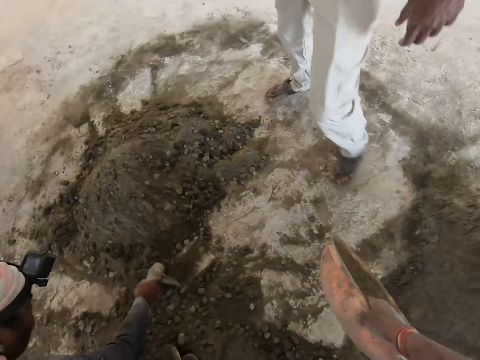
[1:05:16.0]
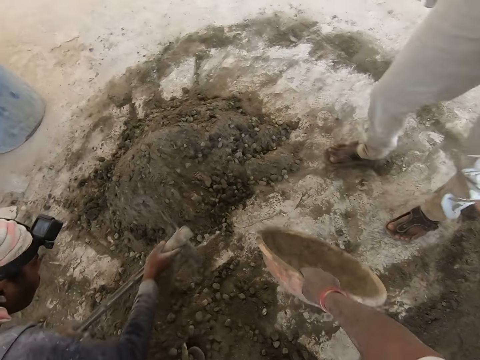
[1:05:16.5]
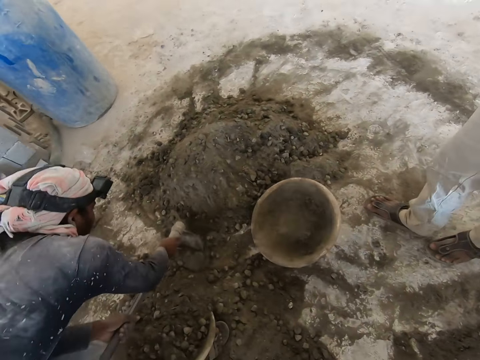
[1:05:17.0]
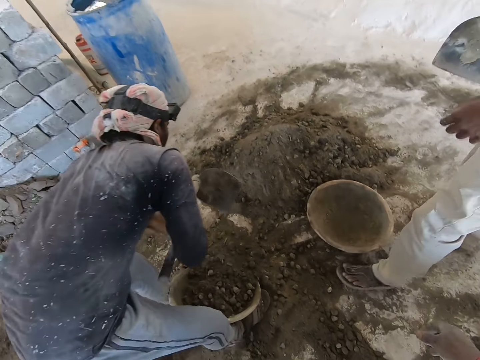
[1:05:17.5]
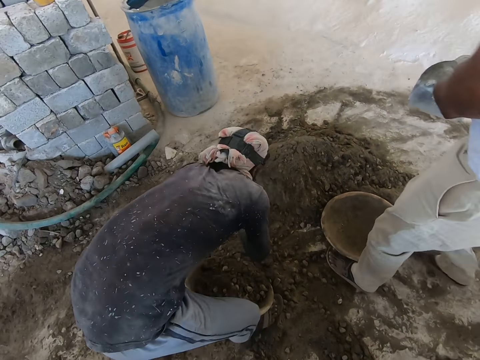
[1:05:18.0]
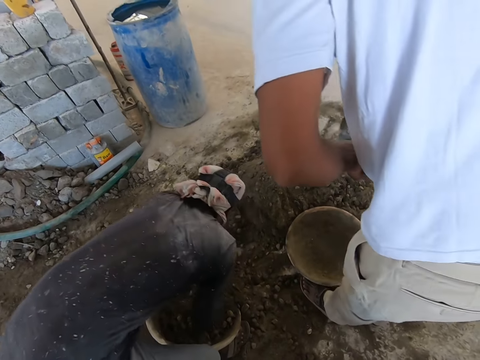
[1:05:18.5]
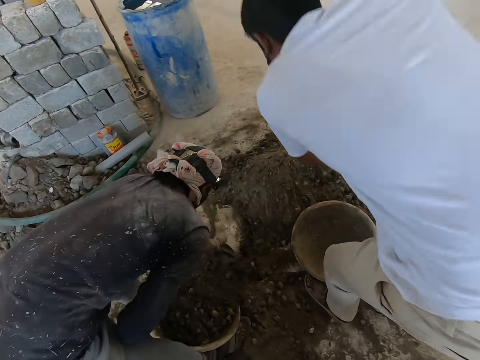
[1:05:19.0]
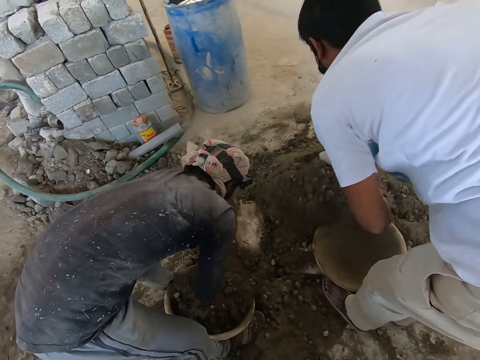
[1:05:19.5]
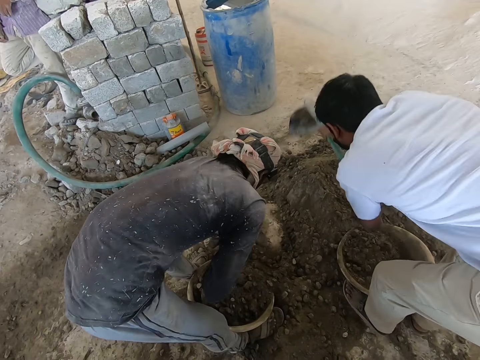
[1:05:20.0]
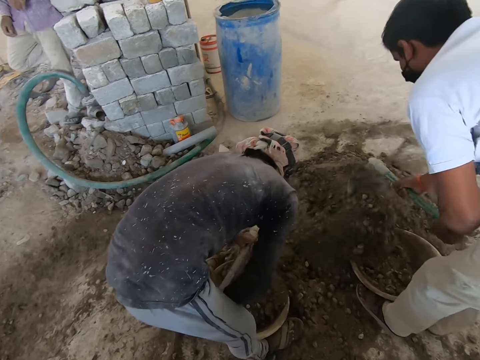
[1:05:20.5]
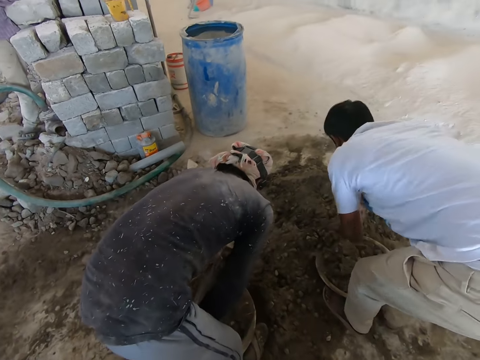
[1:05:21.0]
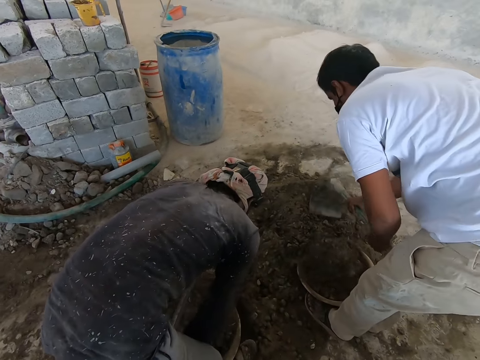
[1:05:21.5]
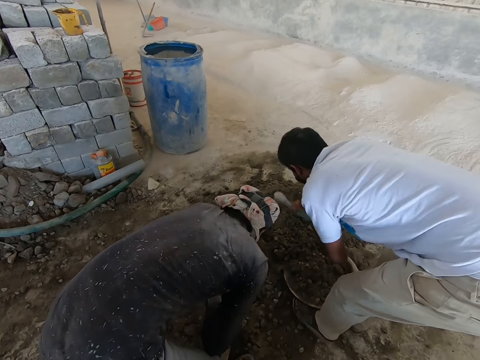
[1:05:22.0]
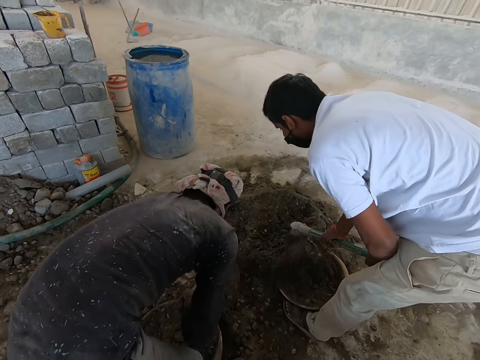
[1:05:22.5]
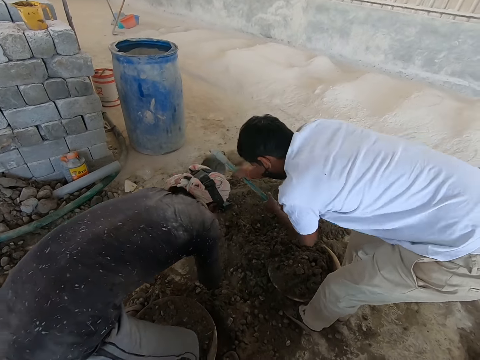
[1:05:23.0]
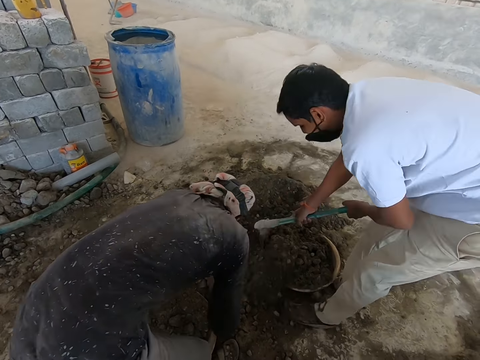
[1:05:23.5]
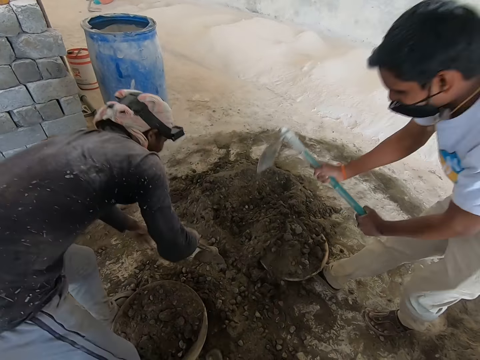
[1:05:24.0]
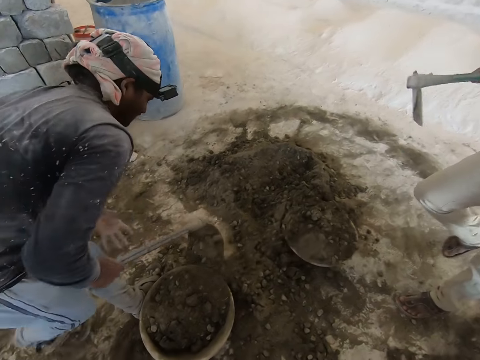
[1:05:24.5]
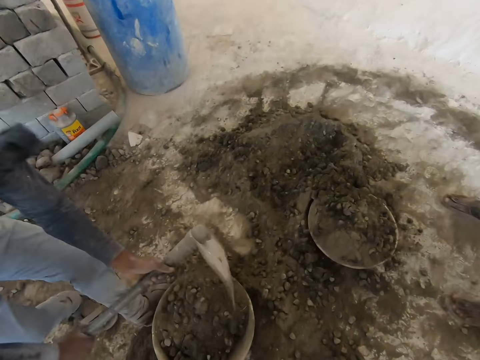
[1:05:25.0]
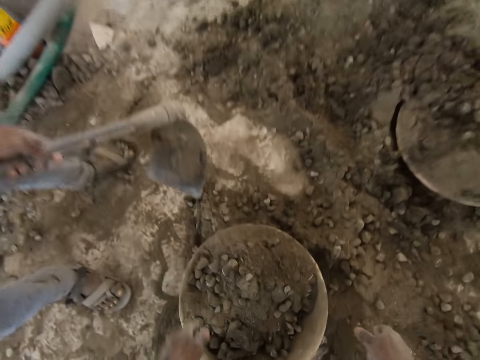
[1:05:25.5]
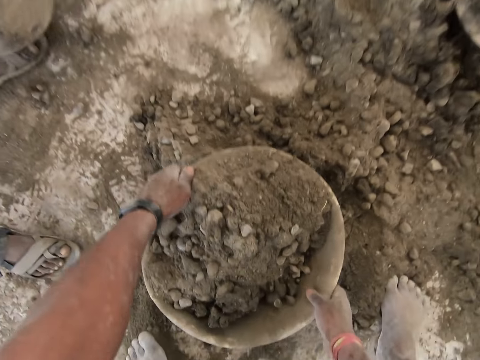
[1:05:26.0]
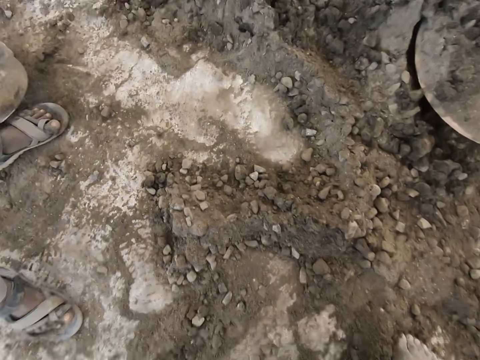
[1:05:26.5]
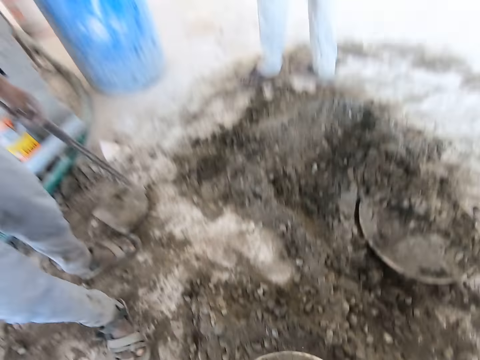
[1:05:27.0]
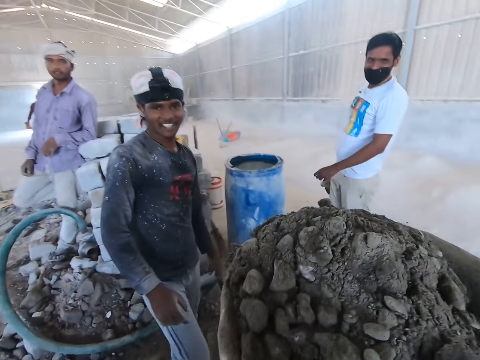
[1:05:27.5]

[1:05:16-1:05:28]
The camera wearer converses with a man and another man. He drops the plastic bowl on the floor with his right hand. The first man scoops sand into the plastic bowl with the hoe in both hands. The camera wearer picks up the plastic bowl on the floor with both hands.

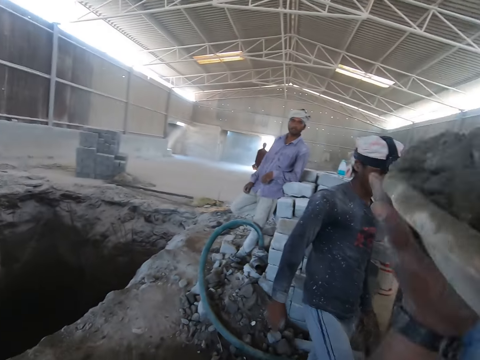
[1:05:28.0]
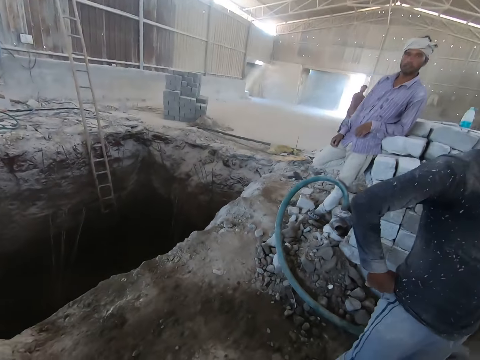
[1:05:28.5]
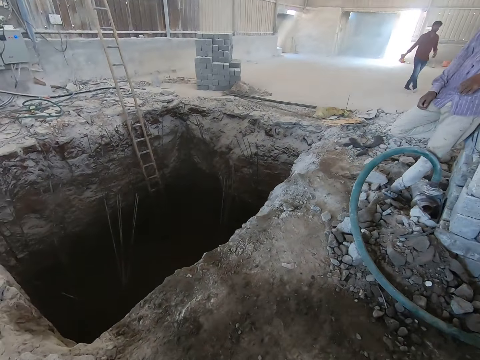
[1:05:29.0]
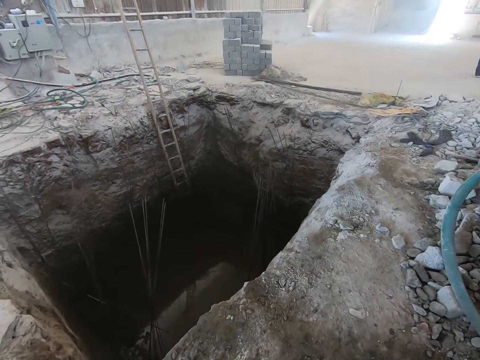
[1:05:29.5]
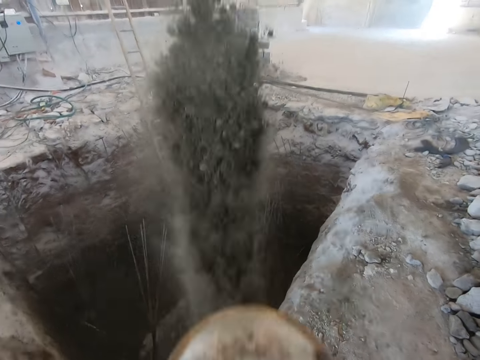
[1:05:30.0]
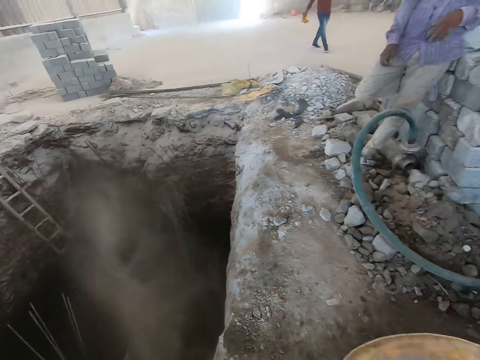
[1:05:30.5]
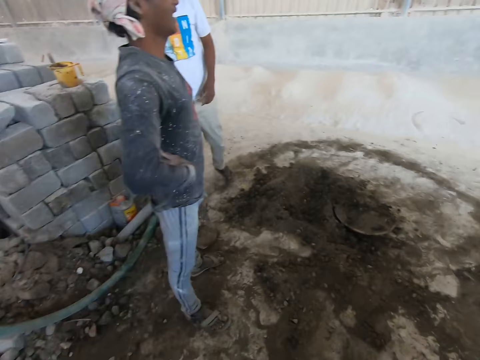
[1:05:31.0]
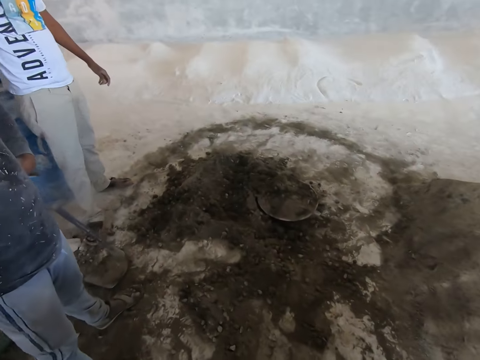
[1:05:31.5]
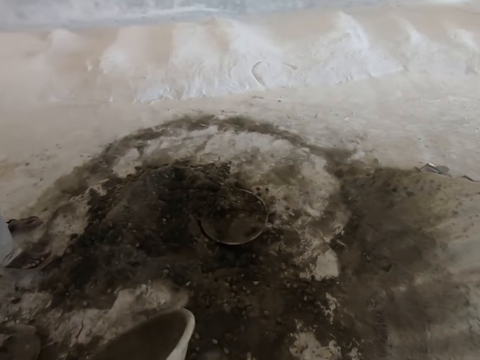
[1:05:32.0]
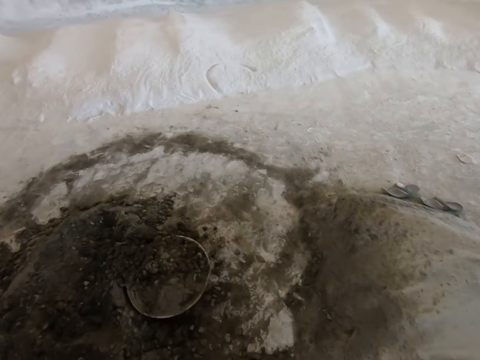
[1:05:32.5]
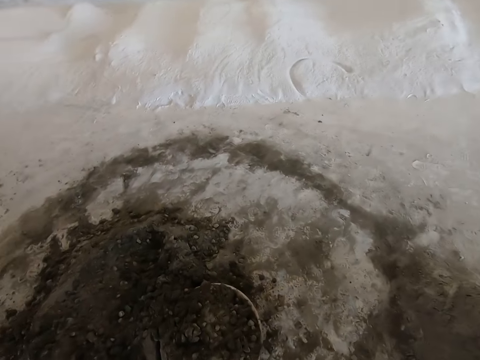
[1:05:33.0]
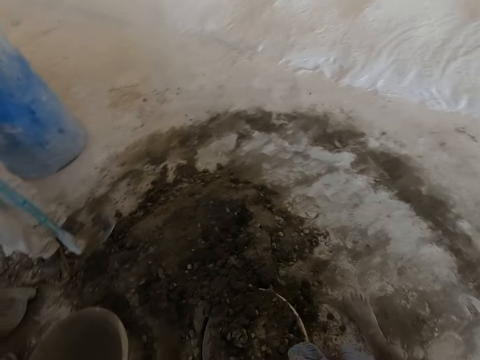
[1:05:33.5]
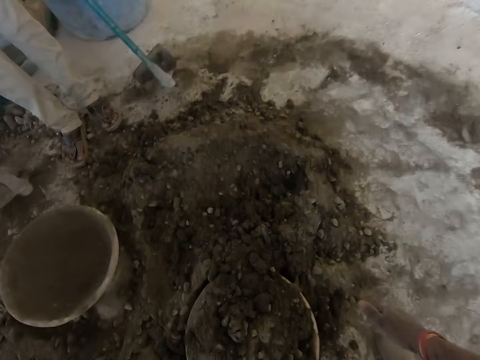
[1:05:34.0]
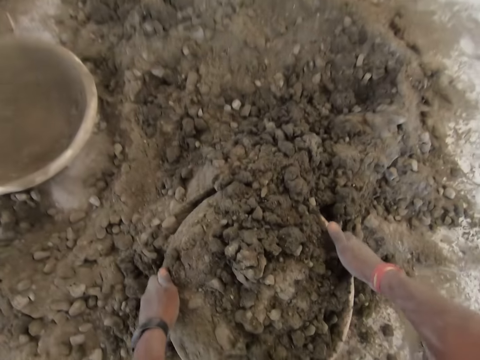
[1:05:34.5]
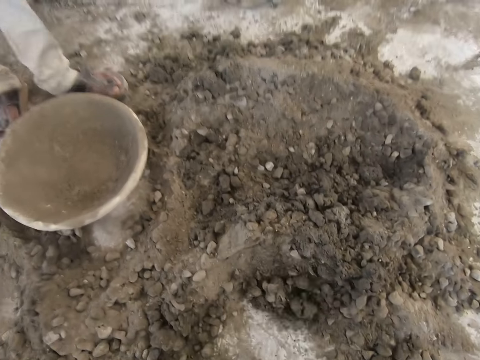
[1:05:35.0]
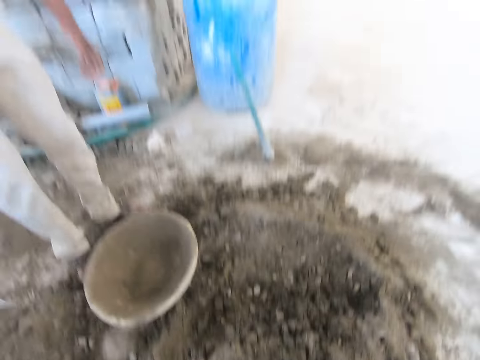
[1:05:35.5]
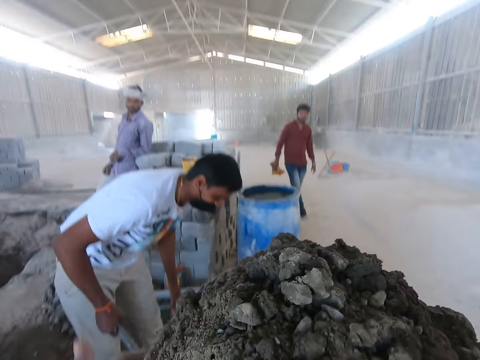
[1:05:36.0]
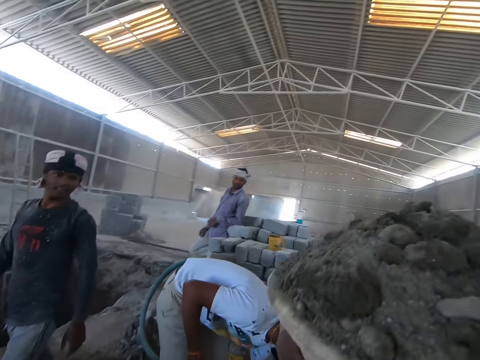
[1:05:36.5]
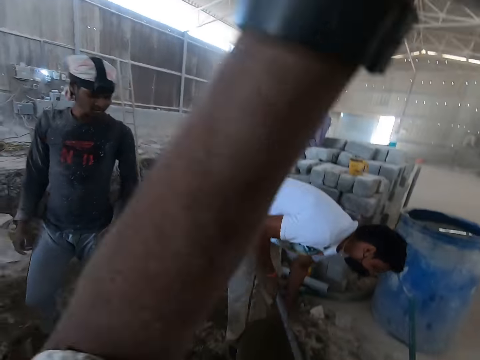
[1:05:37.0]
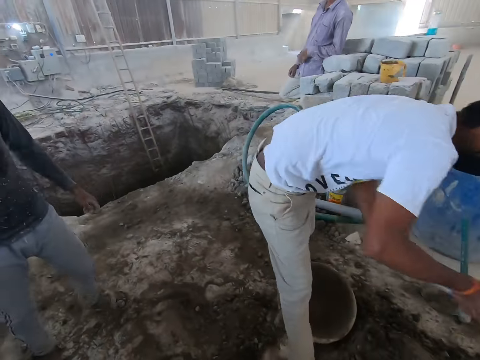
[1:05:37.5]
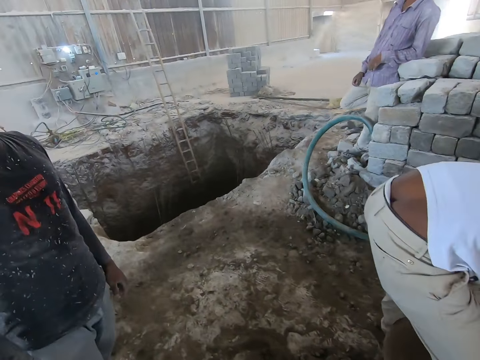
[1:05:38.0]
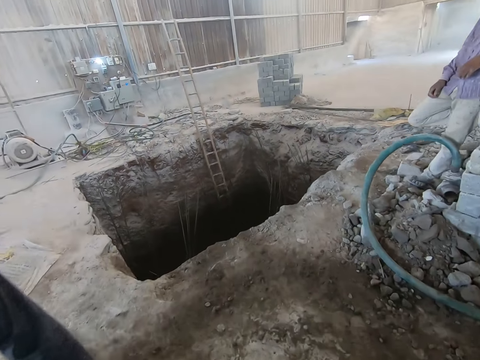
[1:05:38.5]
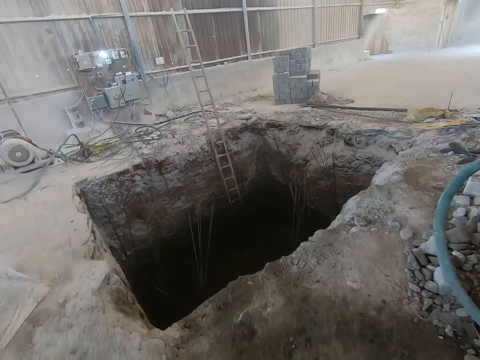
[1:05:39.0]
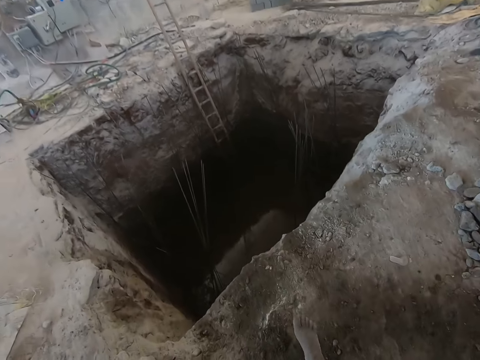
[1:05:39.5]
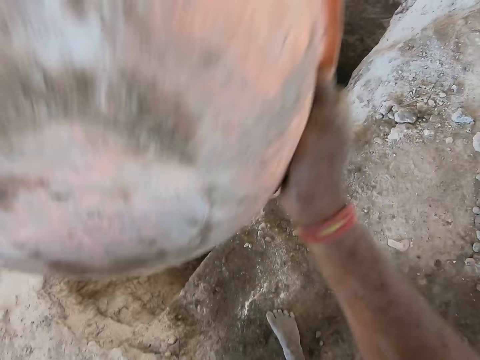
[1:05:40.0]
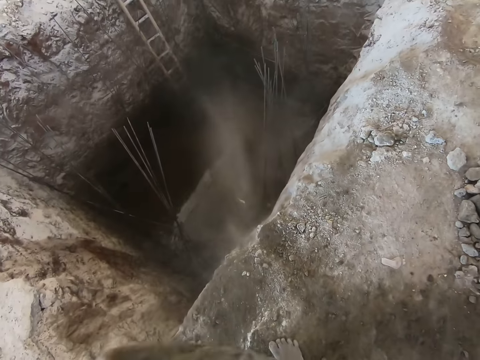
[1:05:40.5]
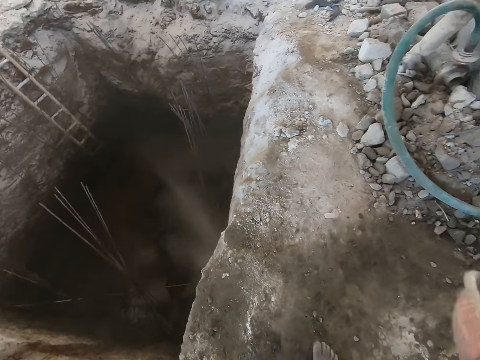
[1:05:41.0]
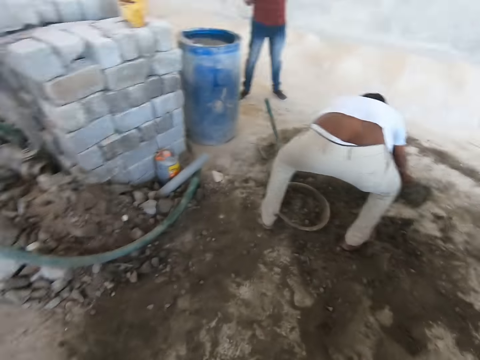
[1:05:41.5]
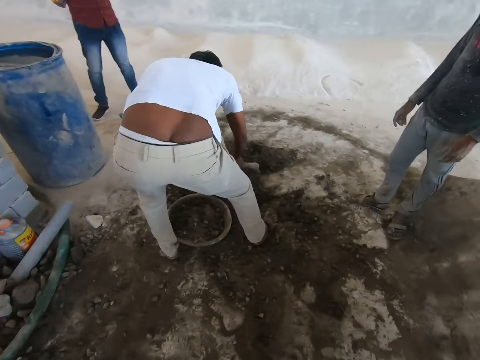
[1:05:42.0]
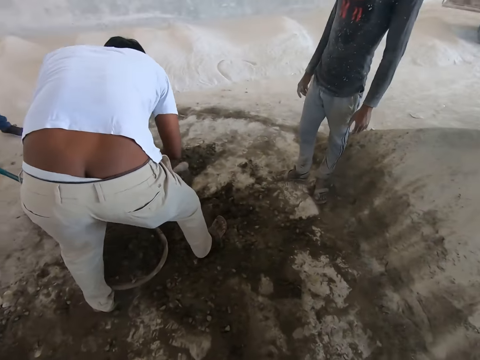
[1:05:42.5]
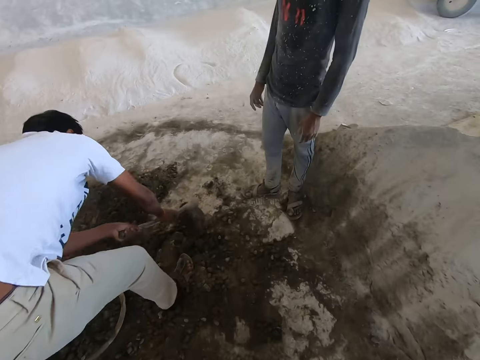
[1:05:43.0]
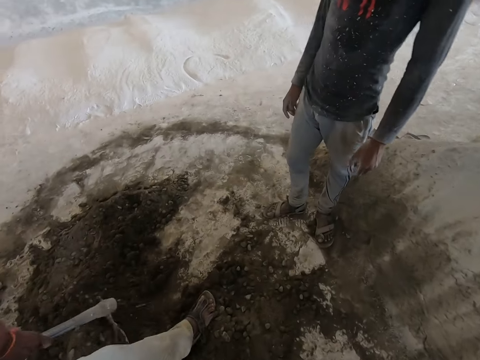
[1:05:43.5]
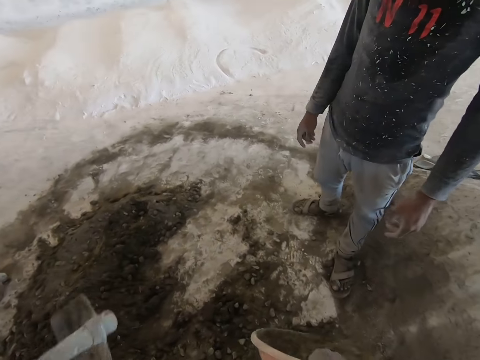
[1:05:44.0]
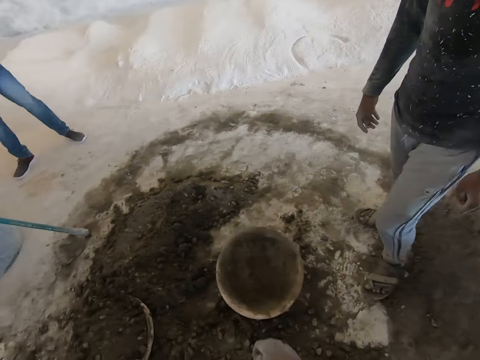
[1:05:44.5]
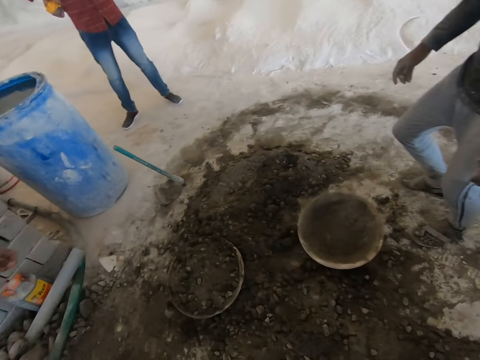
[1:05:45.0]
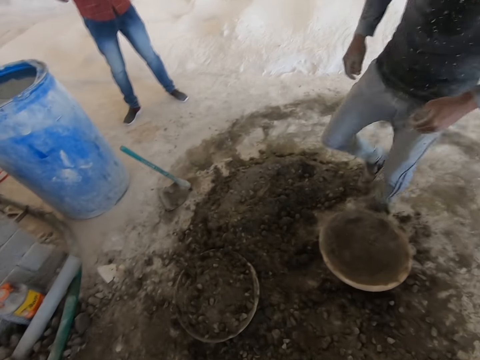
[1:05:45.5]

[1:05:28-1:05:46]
The camera wearer places the plastic bowl on his head with both hands. He walks toward the pit. He pours sand into the hole in the ground from the plastic bowl in both hands. He walks toward the sand. He drops the plastic bowl on the floor with his left hand. He picks up the plastic bowl on the floor with both hands. He places the plastic bowl on his head with both hands. A man moves the plastic bowl on the floor with his right leg. Another man scoops the sand into the plastic bowl on the floor with the hoe in both hands. The camera wearer walks toward the pit. He pours sand into the hole in the ground from the plastic bowl in both hands. A person fills a pan with sand. The camera wearer walks toward the sand. He converses with the other man and the first man. He drops the plastic bowl on the floor with his right hand.
